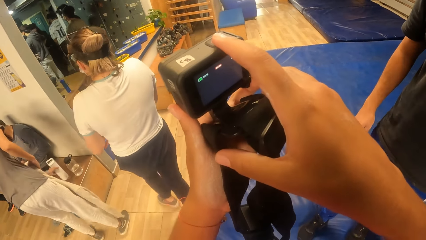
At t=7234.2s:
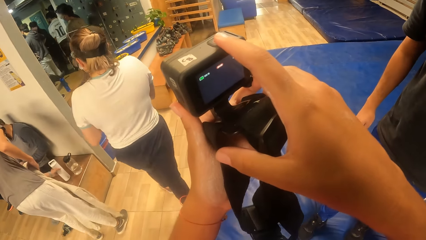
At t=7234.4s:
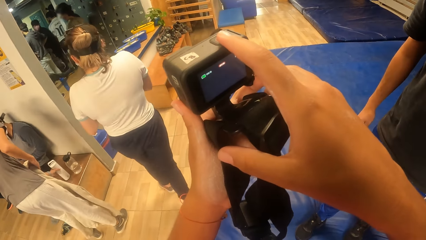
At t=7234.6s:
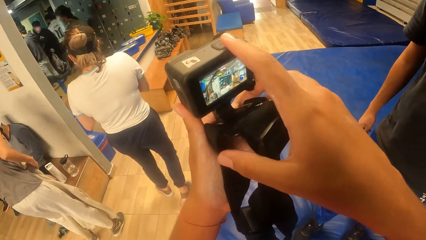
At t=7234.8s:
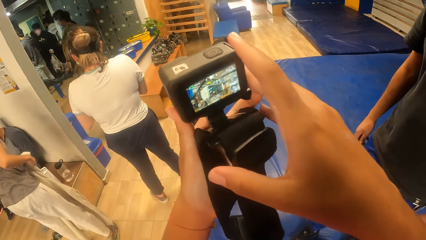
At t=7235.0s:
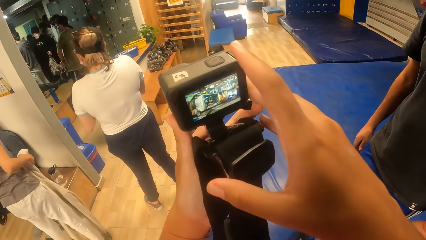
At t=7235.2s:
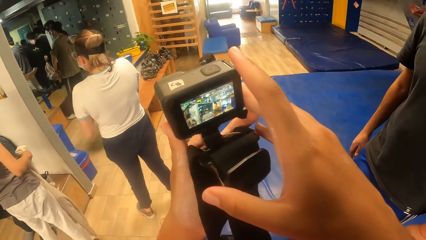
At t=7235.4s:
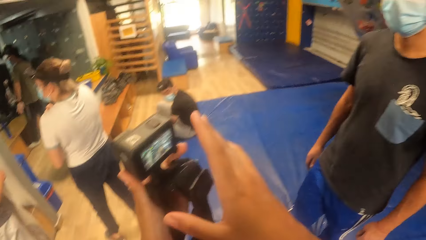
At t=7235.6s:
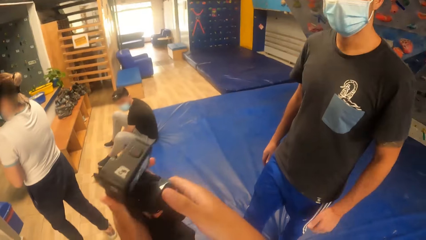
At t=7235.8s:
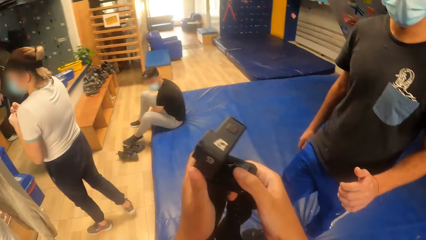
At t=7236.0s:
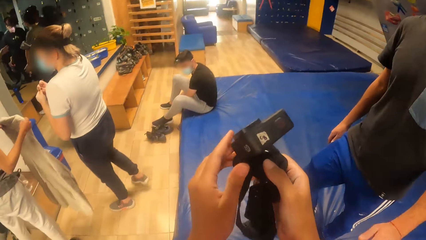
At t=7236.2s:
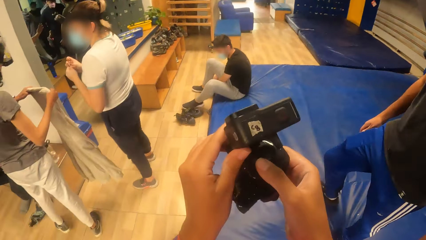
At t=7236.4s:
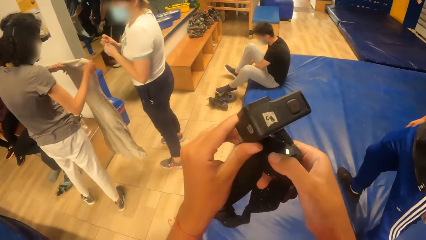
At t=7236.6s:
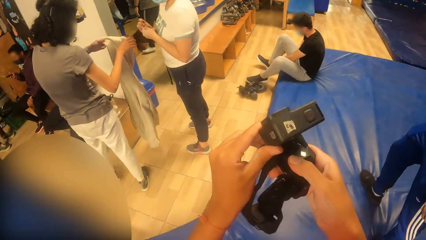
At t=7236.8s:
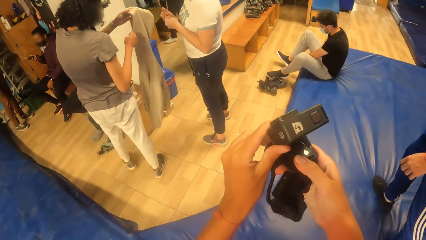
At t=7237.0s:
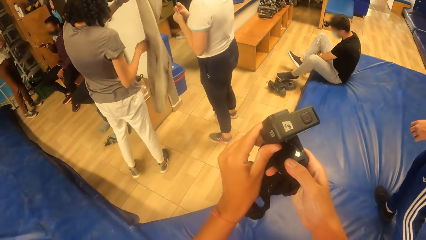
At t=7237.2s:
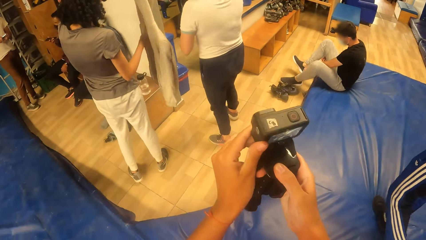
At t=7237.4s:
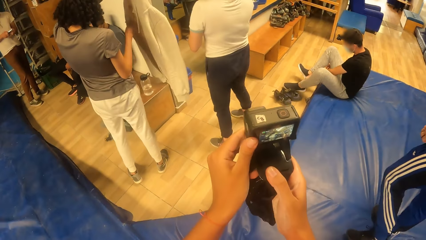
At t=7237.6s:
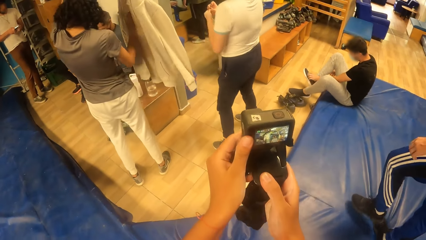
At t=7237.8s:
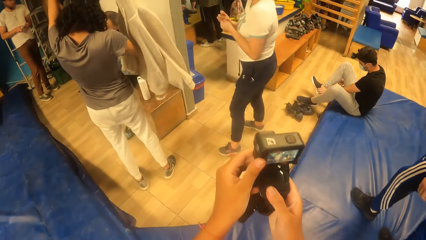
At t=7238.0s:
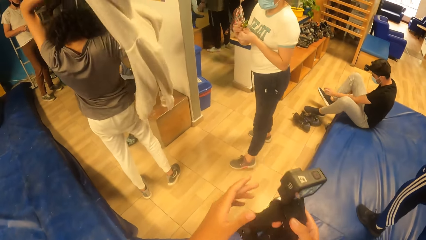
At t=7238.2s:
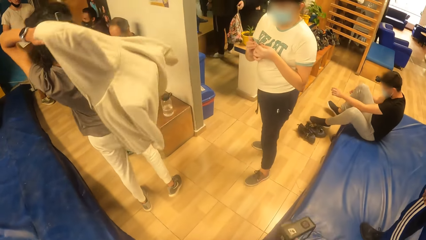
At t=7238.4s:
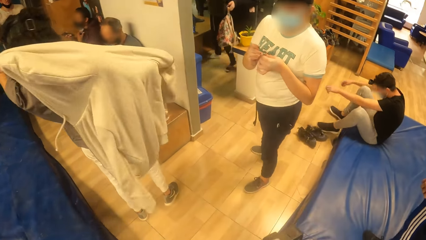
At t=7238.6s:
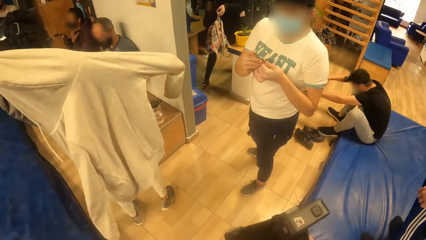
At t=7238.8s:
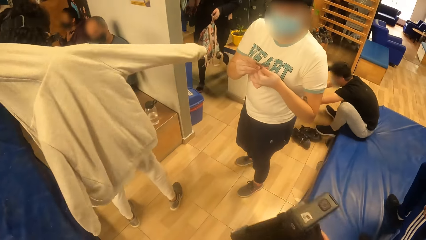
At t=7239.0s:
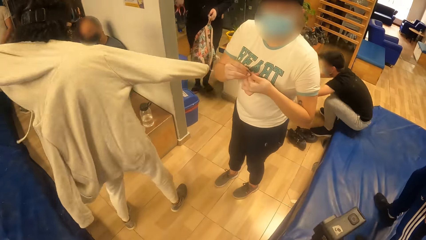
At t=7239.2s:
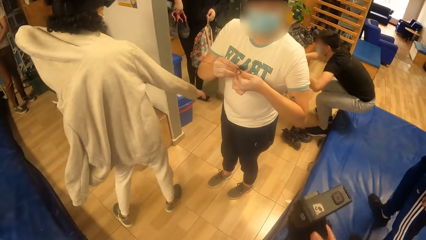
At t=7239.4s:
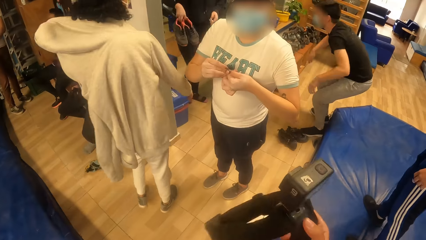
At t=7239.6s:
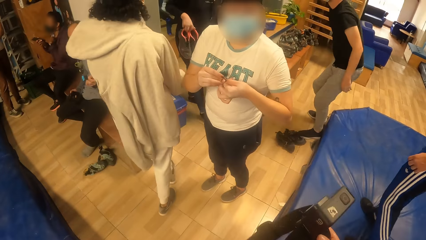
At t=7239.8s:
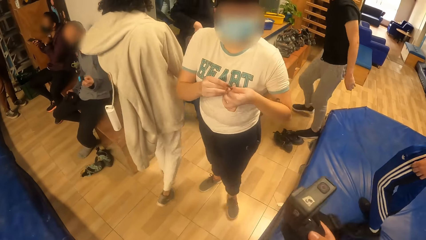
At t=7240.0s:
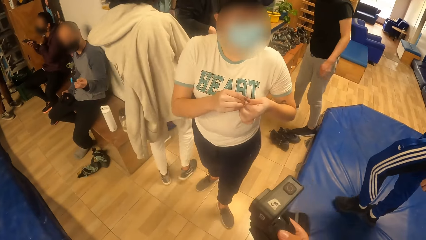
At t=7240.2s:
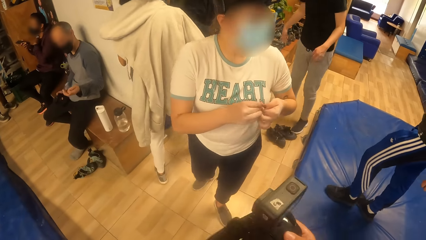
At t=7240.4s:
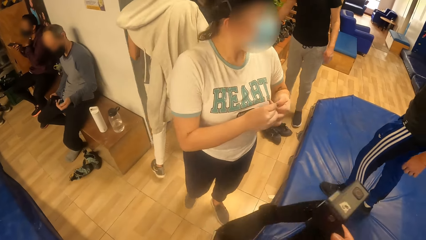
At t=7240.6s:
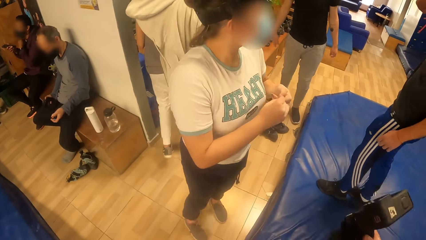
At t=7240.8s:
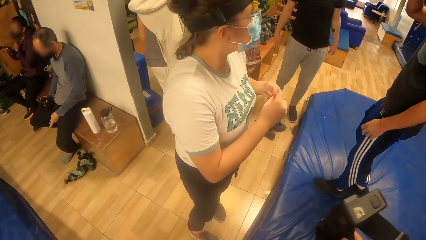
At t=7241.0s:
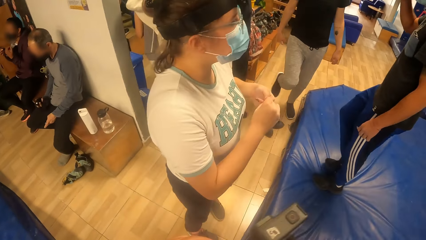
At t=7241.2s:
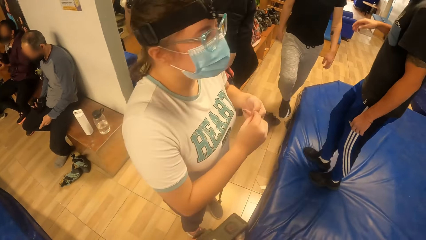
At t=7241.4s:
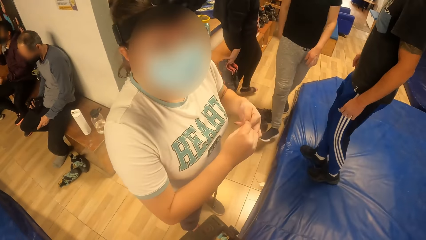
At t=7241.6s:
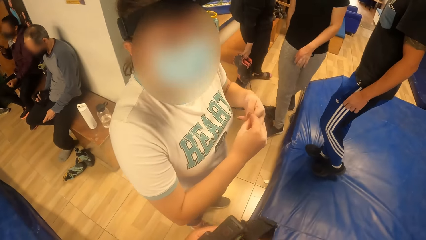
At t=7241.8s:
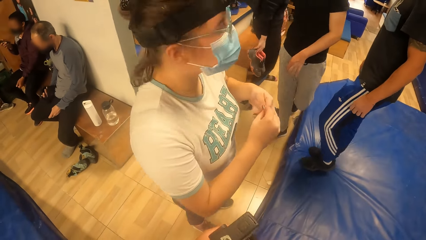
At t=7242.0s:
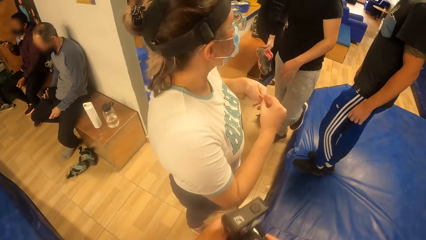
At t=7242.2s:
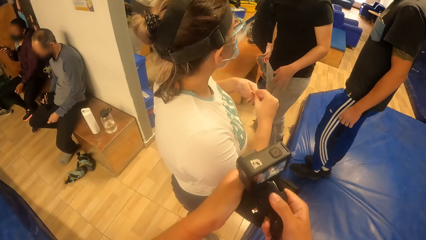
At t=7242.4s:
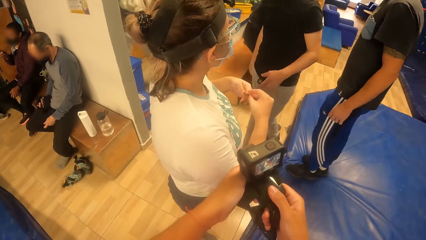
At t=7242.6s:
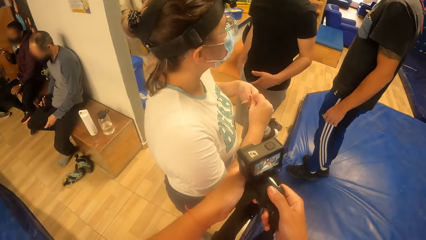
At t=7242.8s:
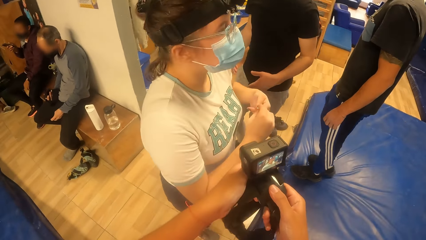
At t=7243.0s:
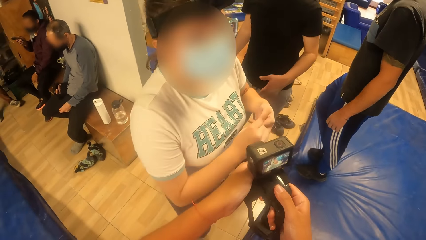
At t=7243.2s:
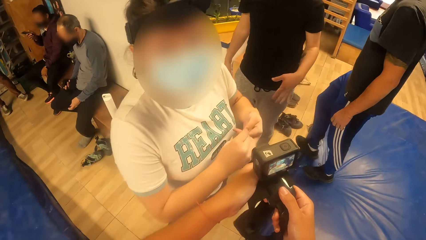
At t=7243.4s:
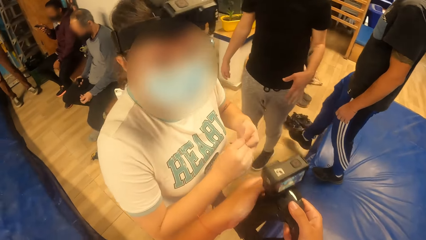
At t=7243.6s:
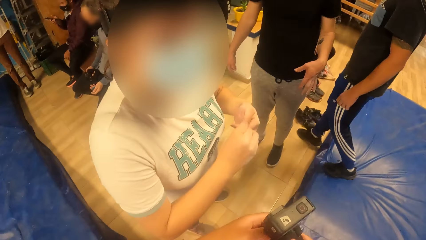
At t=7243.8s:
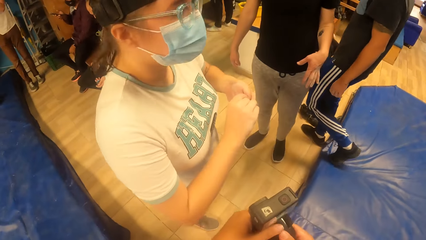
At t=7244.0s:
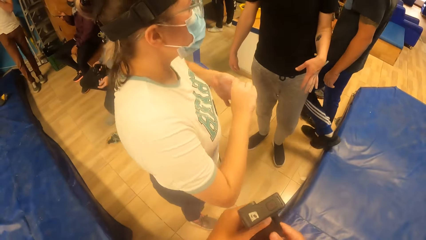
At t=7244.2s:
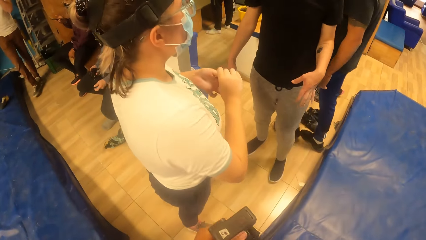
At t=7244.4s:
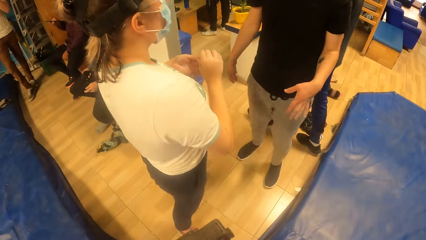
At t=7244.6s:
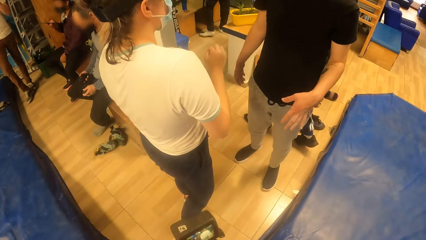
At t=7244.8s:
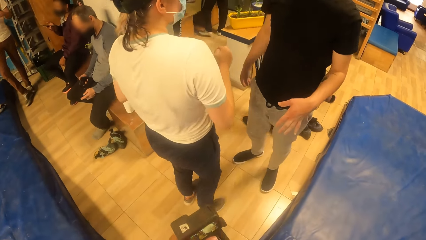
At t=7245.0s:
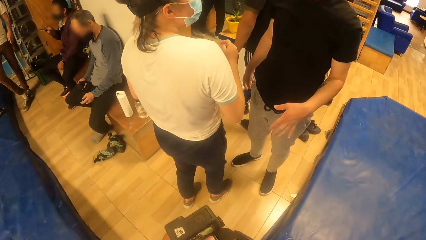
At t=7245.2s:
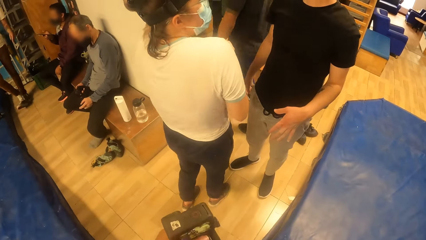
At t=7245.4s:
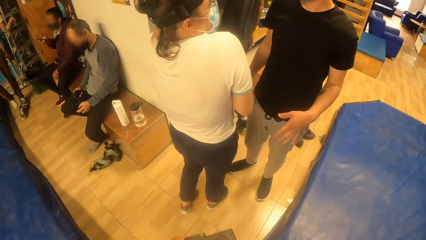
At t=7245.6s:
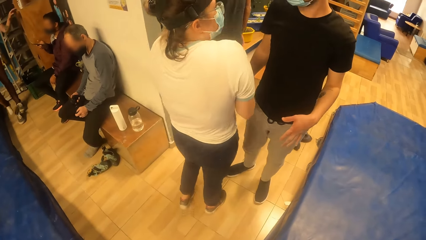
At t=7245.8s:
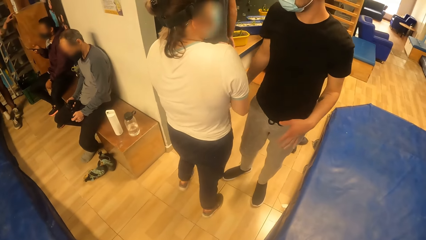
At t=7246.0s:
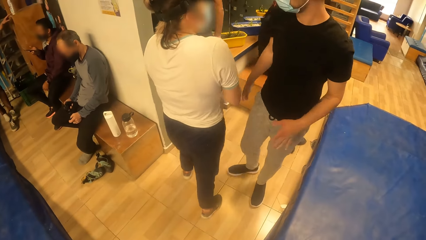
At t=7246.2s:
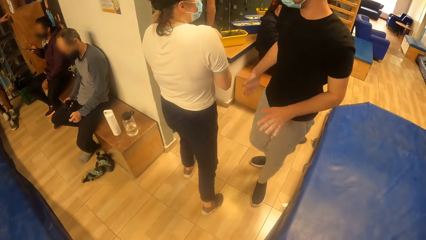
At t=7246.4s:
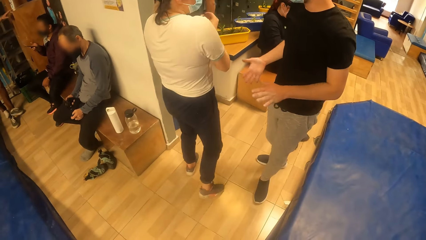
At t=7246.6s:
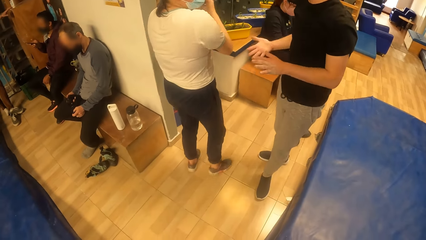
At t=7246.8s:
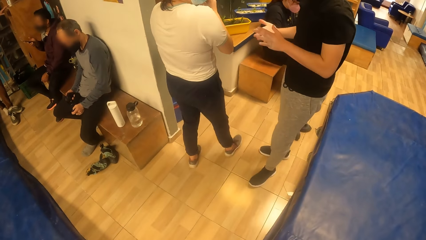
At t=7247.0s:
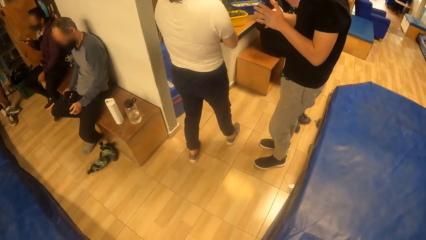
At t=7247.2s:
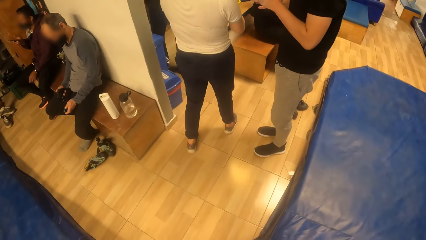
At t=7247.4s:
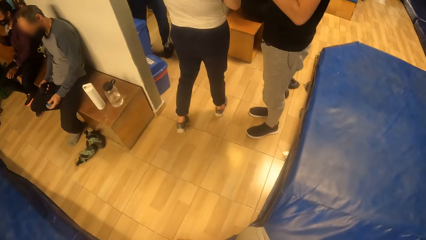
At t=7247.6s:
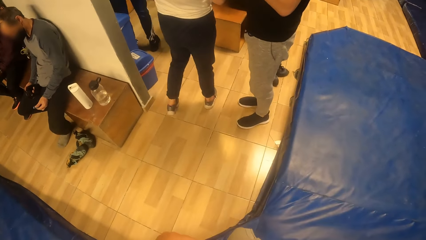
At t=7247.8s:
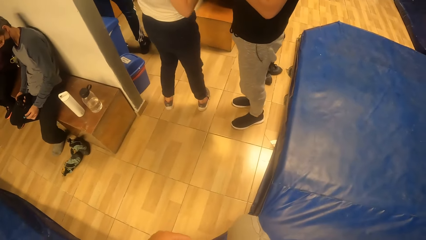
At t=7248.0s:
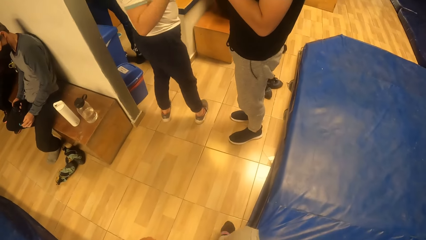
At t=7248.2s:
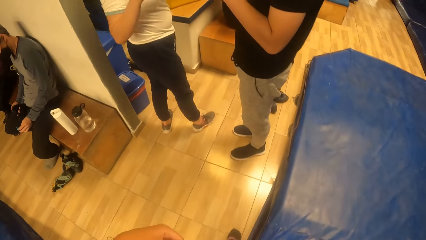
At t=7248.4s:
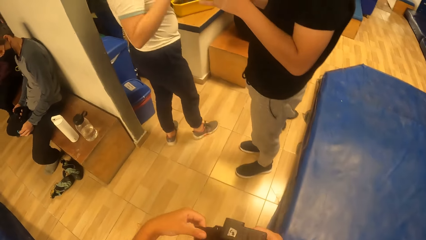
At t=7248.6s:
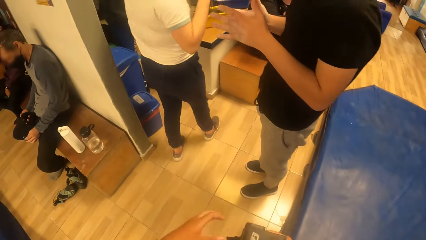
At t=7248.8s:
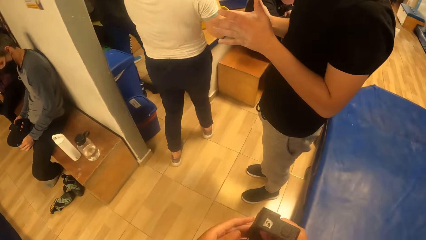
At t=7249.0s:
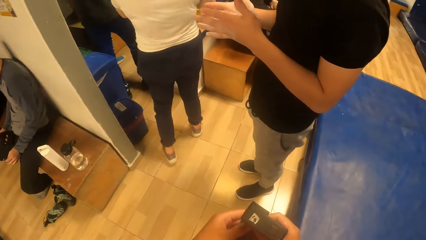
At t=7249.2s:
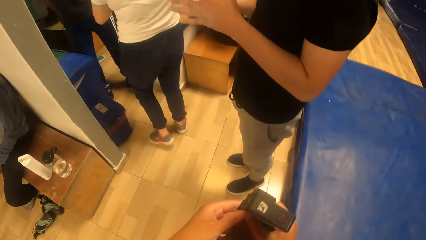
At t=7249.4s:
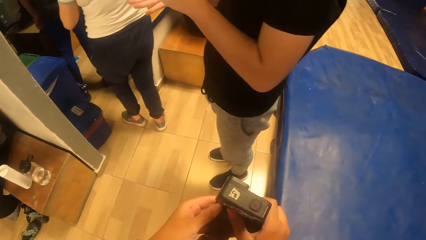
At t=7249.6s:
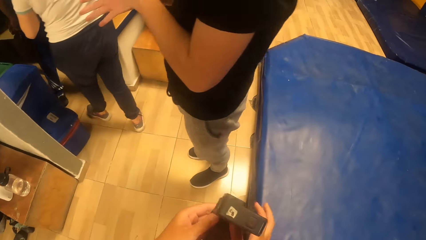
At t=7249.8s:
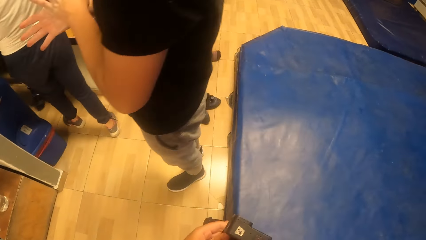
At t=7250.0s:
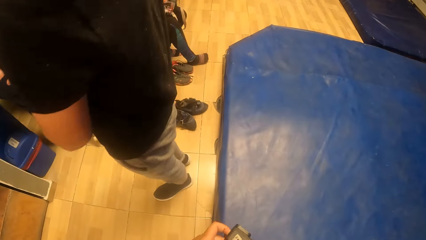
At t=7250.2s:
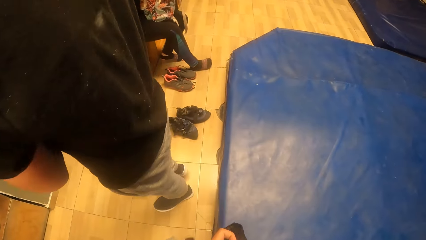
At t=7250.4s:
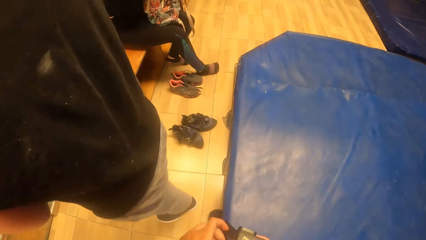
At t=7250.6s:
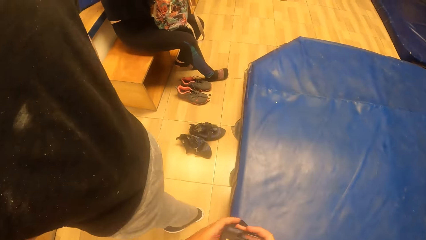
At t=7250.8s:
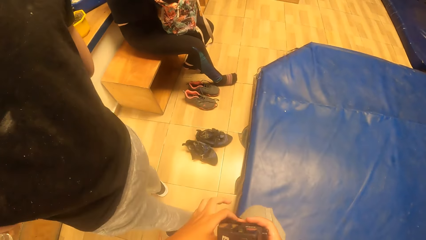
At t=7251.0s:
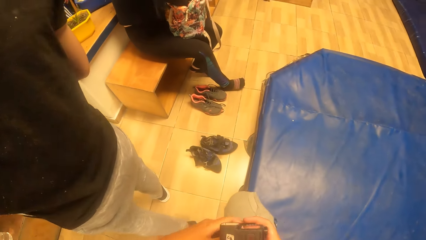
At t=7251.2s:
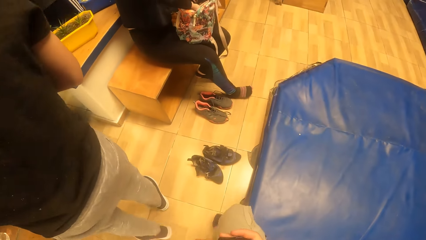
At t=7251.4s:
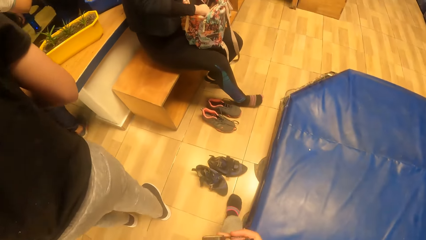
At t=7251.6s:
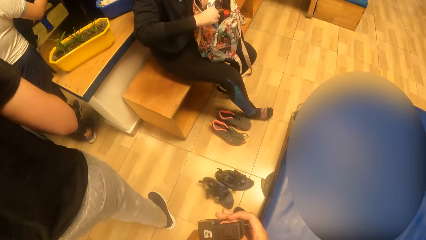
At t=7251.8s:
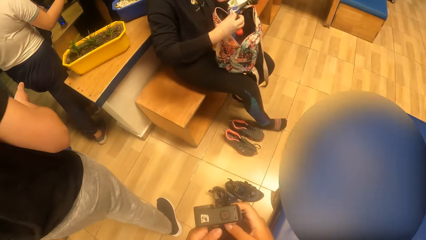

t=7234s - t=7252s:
The man interacts with the camera wearer. The camera wearer looks at the camera. A woman interacts with the camera wearer. The camera wearer tapes a video with the camera. They walk around.
